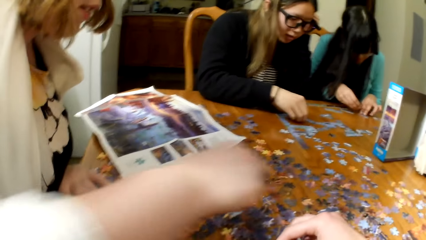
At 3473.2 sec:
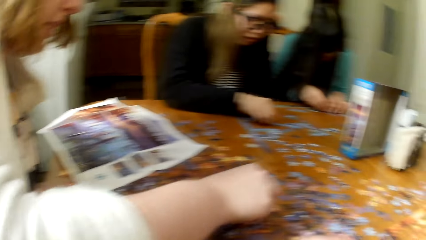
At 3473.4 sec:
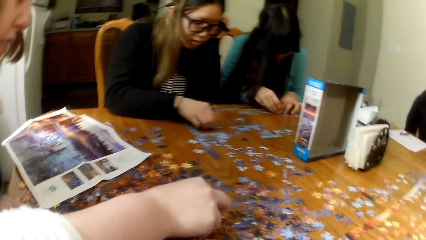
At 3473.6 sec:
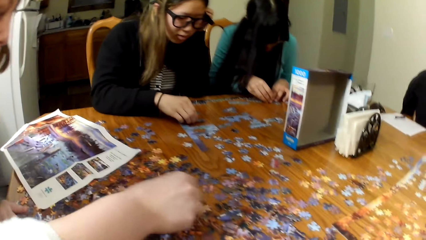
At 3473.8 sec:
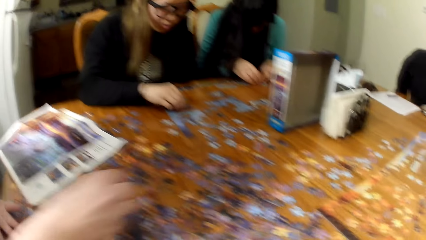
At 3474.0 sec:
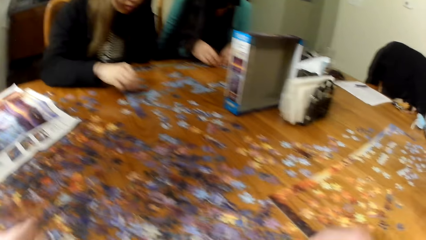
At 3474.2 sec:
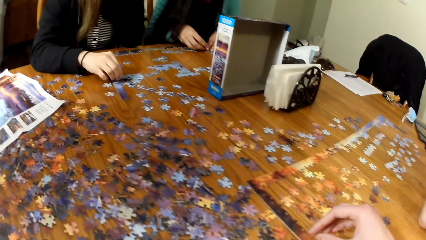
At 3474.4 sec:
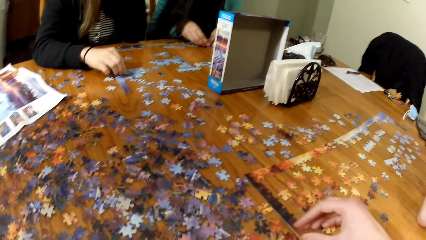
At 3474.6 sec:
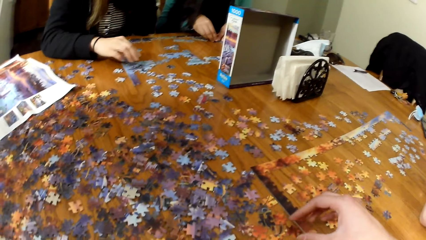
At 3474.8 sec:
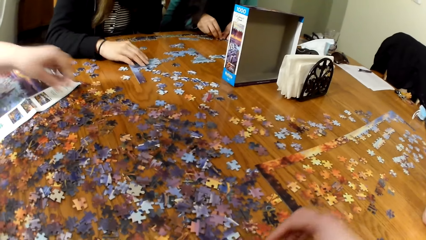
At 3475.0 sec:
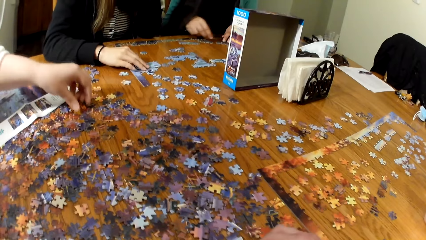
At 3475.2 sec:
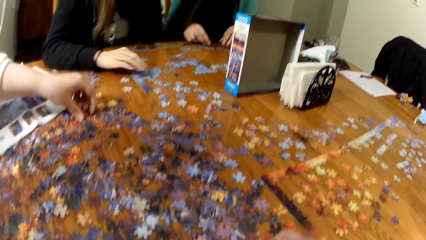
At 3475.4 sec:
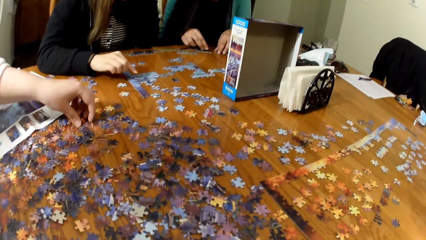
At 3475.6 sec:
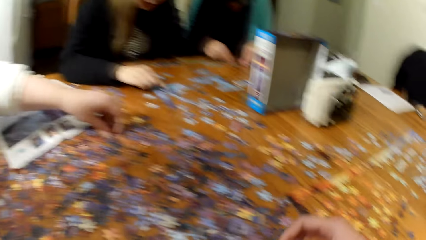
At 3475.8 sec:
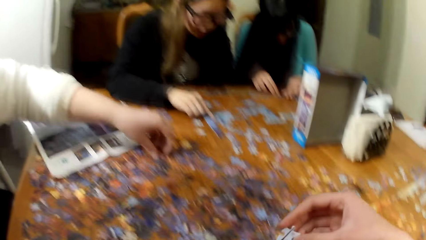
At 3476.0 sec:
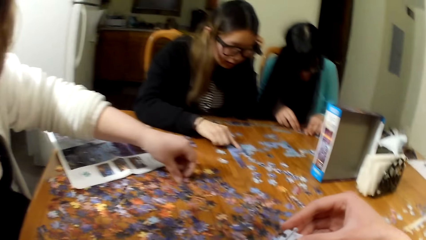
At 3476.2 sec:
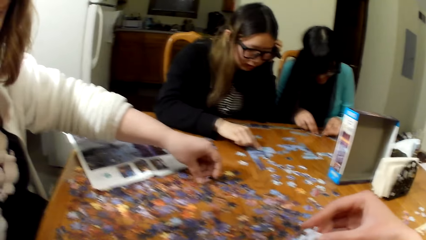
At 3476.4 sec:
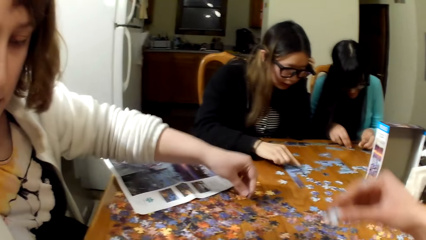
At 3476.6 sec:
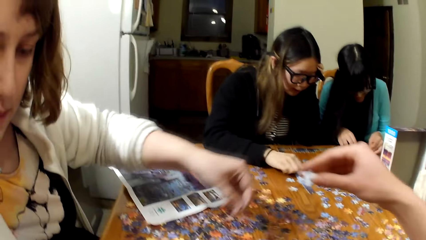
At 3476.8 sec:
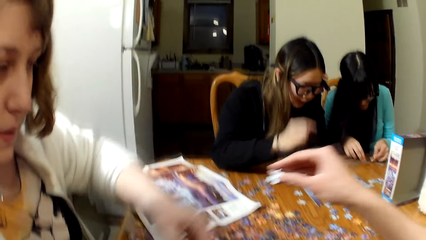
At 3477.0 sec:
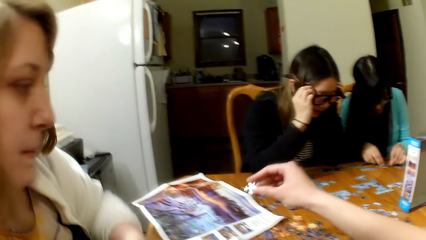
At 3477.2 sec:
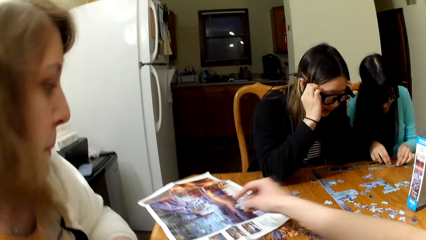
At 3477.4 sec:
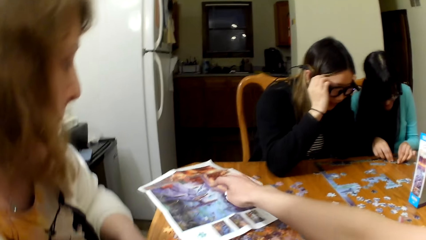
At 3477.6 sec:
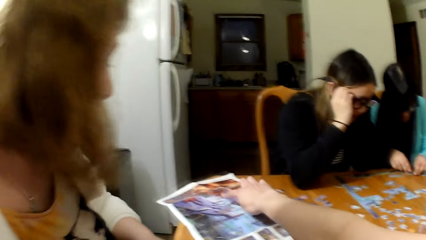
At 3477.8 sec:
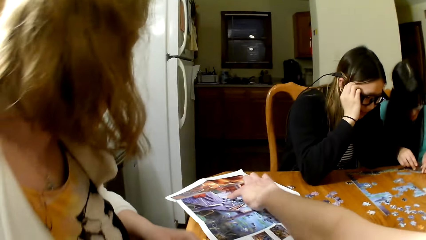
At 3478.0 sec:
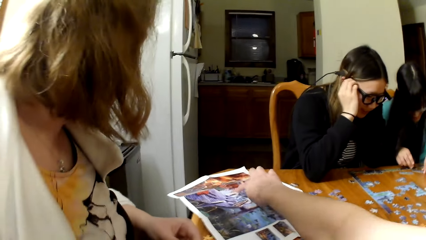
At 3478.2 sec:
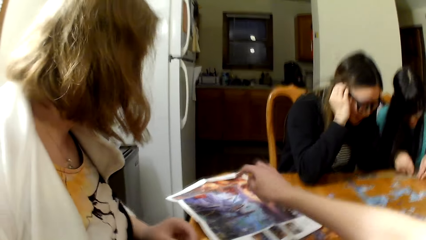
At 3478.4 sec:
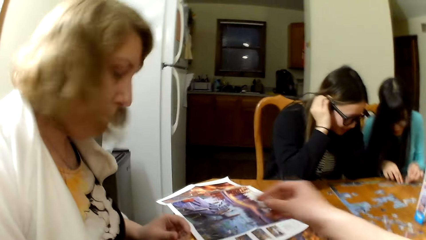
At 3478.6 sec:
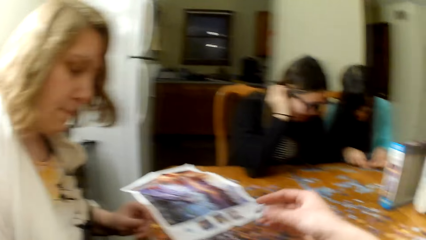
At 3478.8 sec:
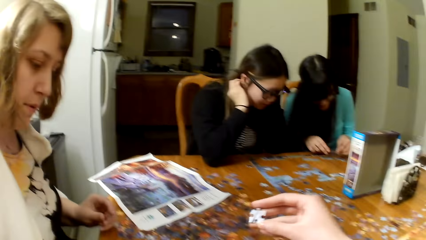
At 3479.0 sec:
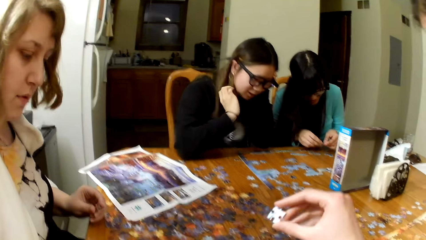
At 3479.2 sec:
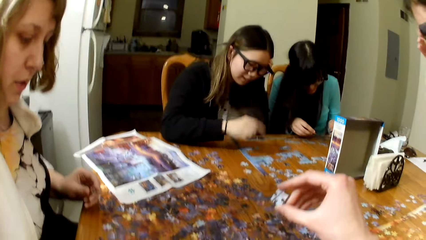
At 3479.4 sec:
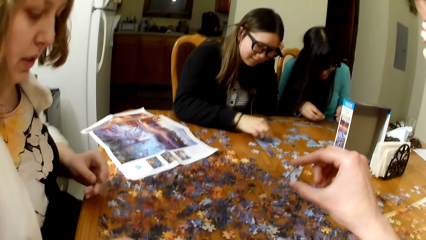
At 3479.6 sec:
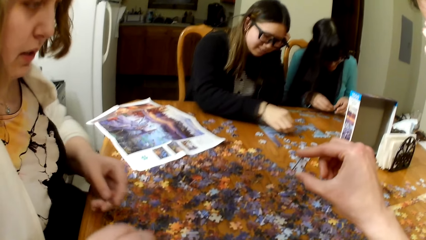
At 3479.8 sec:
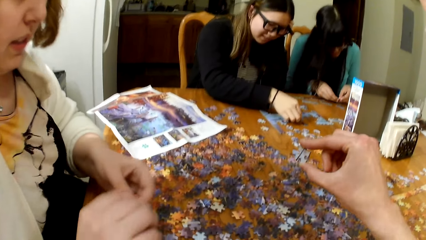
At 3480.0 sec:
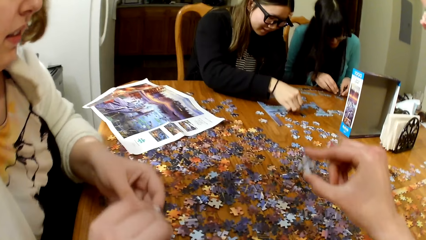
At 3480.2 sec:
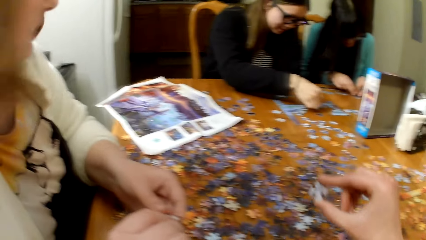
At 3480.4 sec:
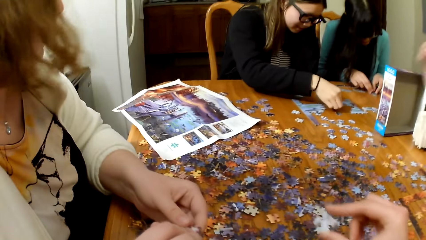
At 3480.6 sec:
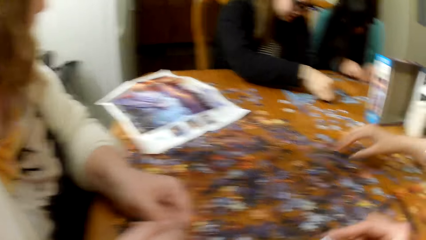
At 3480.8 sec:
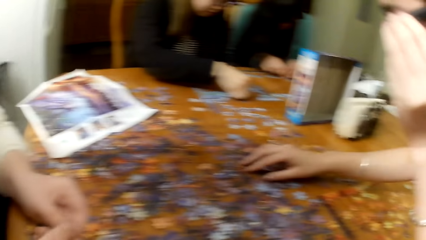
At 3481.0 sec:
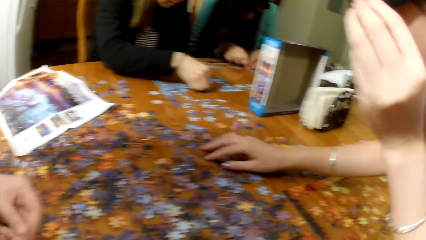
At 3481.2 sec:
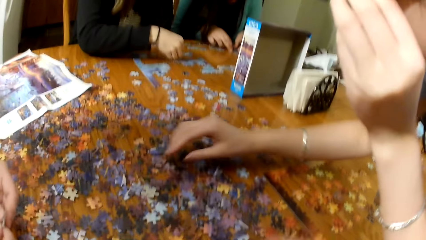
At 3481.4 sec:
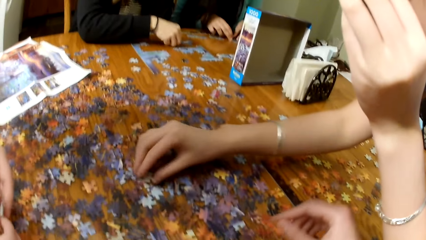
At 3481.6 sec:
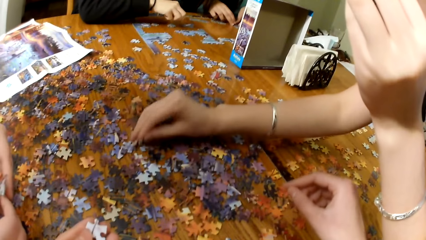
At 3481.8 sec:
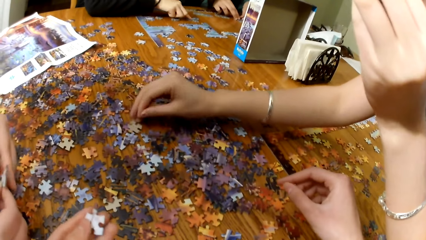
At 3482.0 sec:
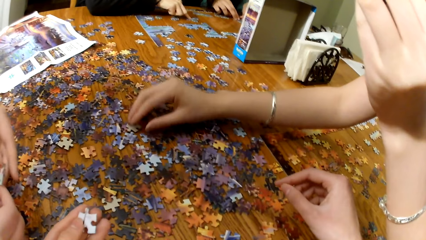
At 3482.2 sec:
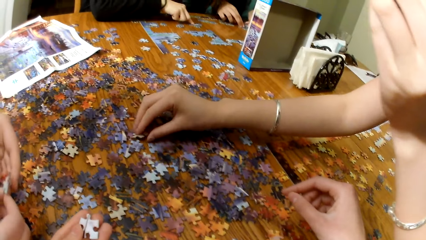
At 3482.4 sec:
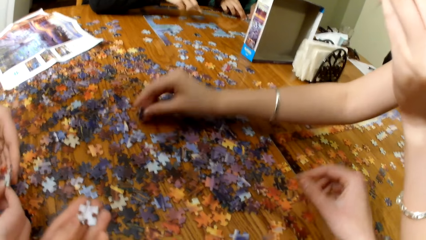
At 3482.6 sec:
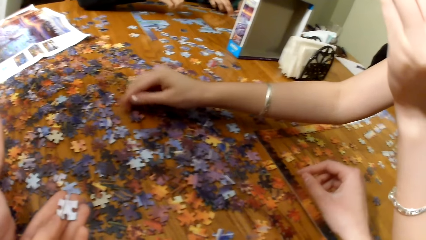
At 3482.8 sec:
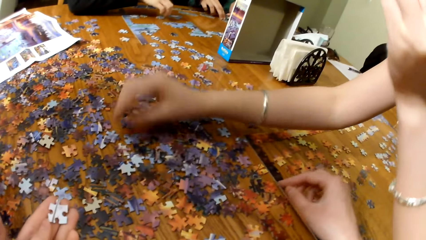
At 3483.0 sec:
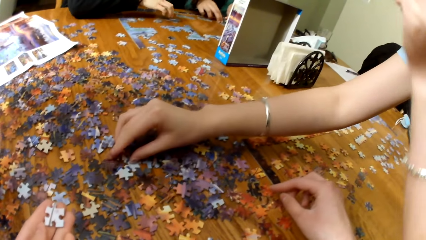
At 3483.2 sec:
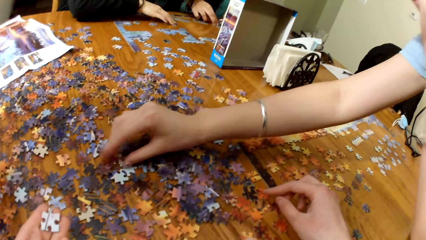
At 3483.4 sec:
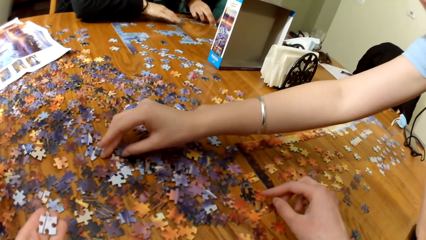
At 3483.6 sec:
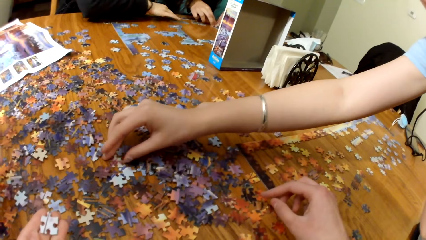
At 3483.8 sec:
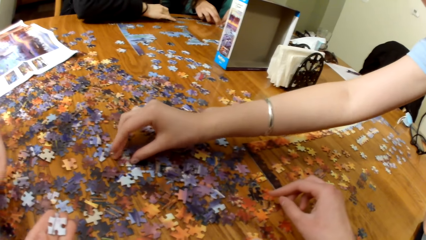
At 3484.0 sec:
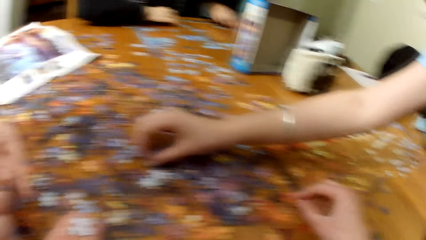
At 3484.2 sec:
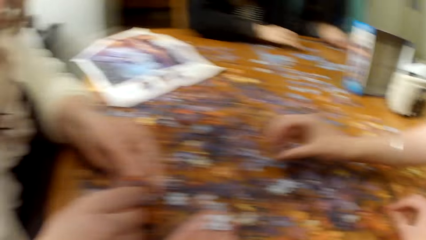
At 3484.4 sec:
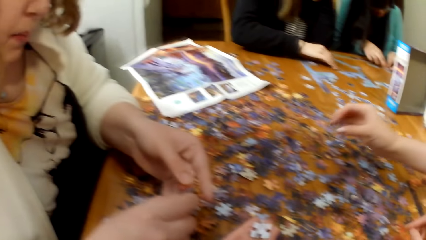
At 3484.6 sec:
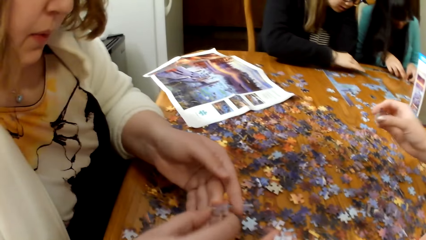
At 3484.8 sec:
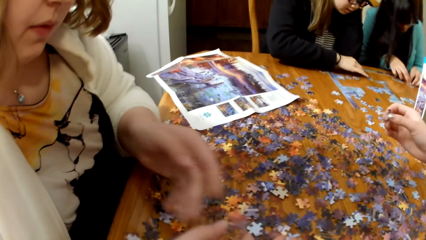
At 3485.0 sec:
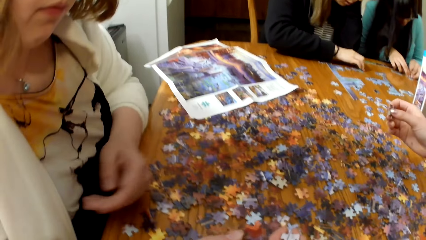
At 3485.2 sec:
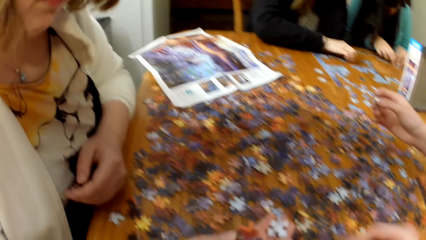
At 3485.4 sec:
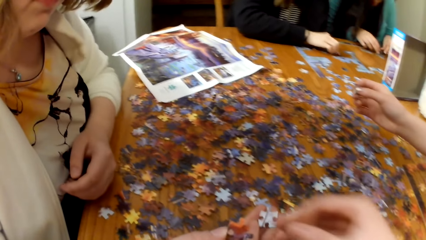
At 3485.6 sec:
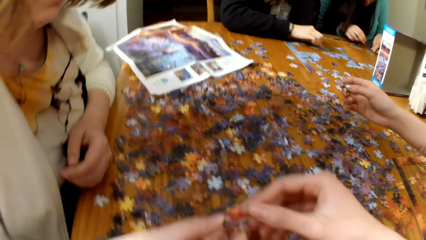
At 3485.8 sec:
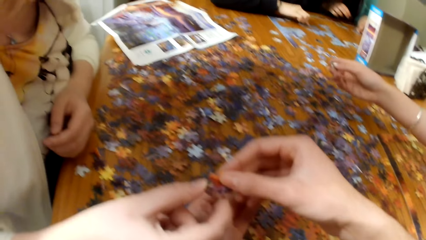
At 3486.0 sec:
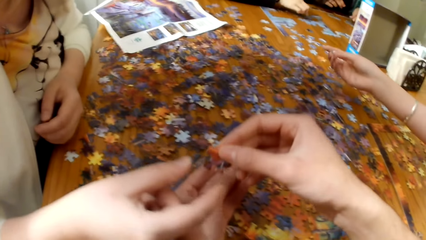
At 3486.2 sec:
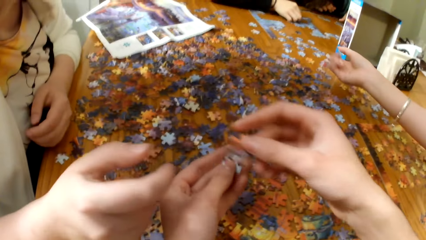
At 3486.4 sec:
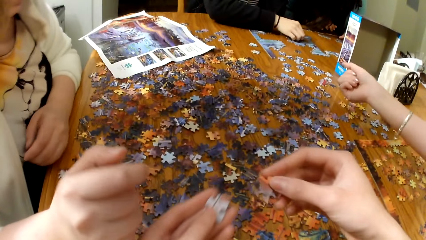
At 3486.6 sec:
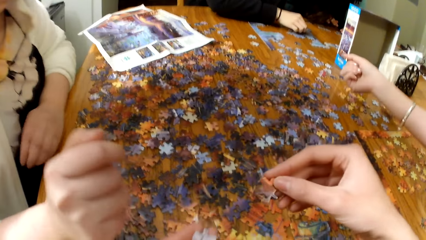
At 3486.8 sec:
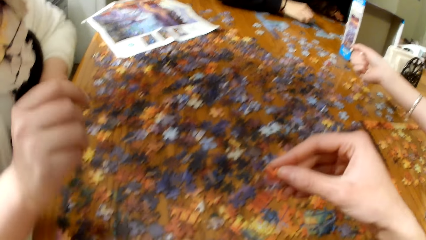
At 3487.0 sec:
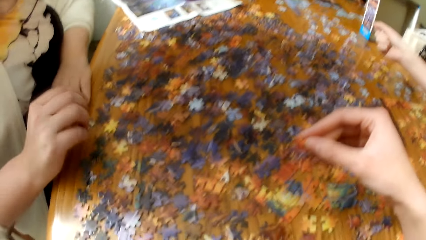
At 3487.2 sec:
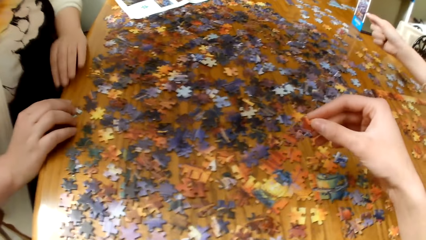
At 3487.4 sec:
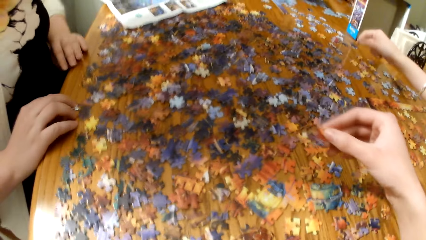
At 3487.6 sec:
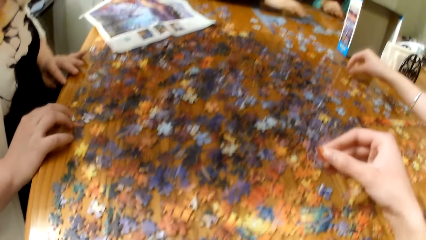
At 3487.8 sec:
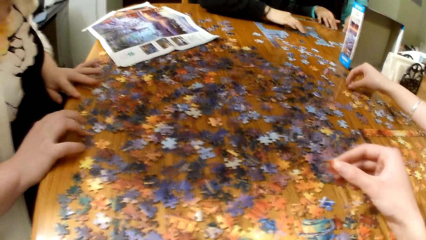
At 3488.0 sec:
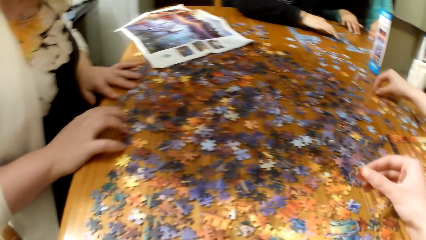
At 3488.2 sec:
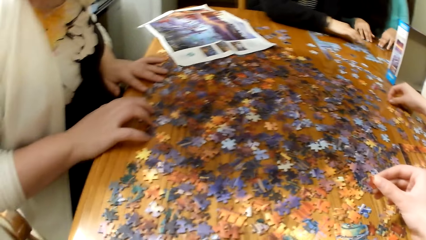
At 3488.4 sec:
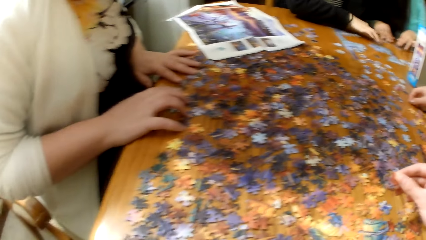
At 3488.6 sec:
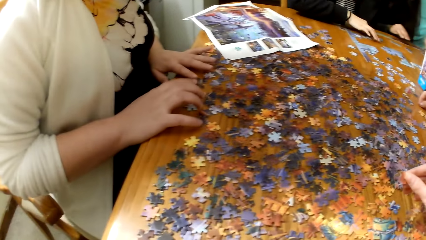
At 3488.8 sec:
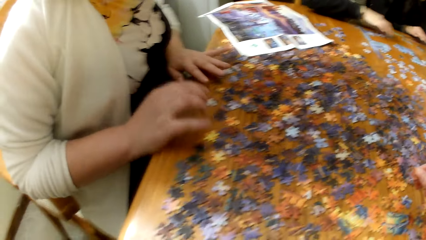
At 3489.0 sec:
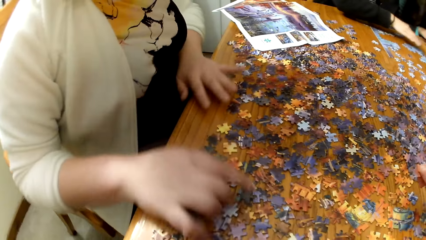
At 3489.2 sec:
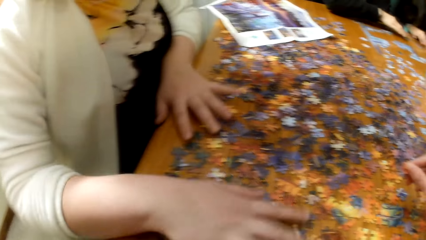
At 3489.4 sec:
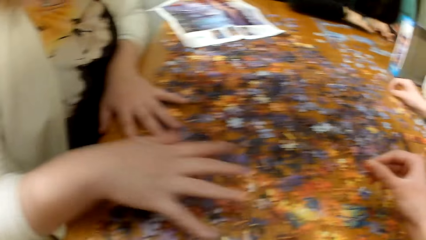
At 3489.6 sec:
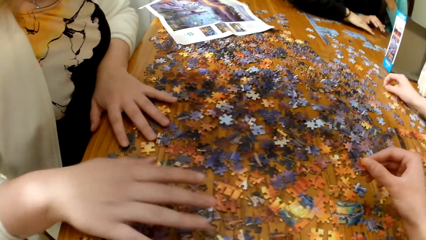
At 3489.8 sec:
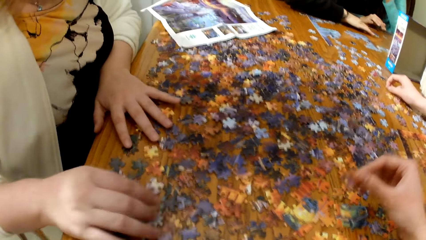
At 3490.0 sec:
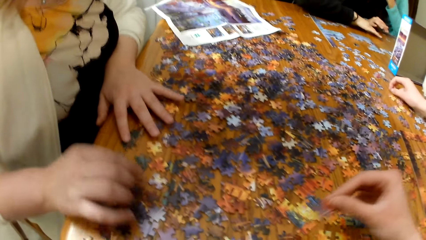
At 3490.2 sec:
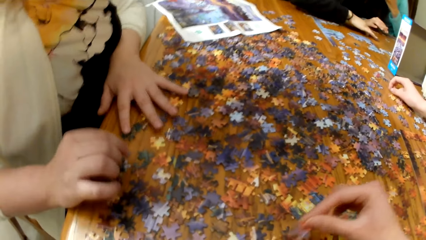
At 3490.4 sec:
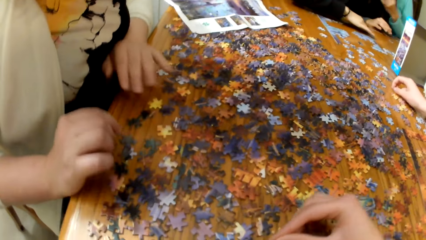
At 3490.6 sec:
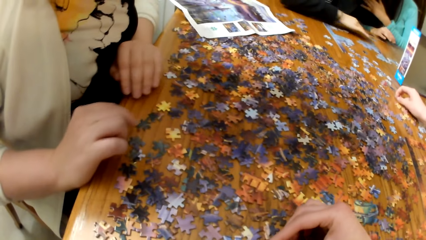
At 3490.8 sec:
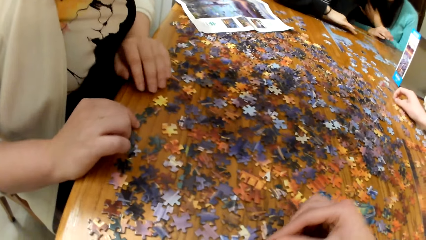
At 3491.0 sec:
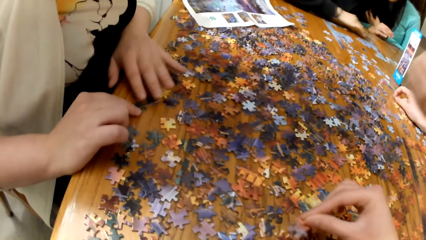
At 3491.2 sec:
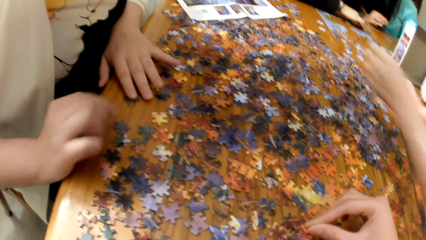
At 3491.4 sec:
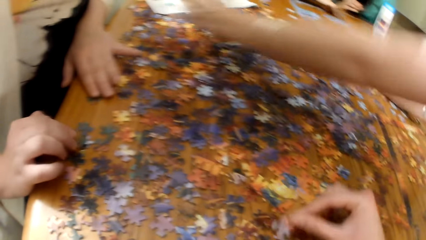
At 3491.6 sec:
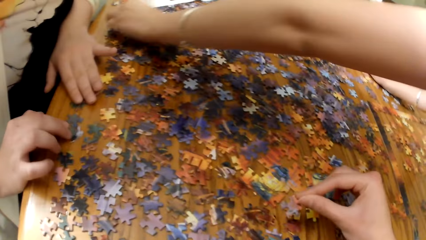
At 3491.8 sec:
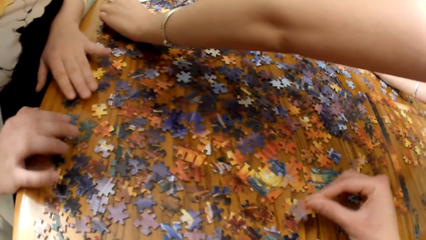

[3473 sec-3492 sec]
A lady plays the jigsaw puzzle. Another lady plays the jigsaw puzzle. The camera wearer plays the jigsaw puzzle. They hold the jigsaw puzzle piece. A woman sorts the game pieces. A third lady plays the jigsaw puzzle. The first lady plays the jigsaw puzzle. The camera wearer plays the jigsaw puzzle. The first lady plays the jigsaw puzzle.
